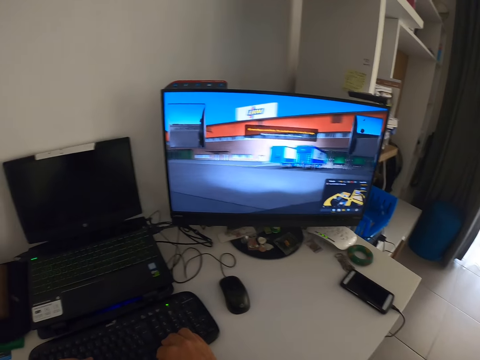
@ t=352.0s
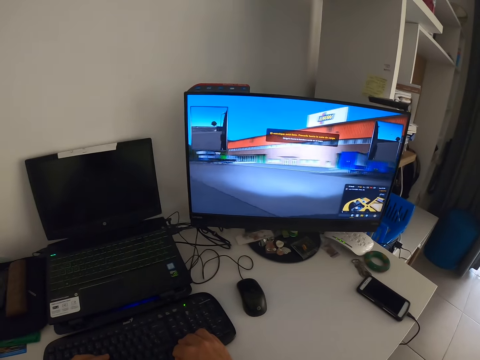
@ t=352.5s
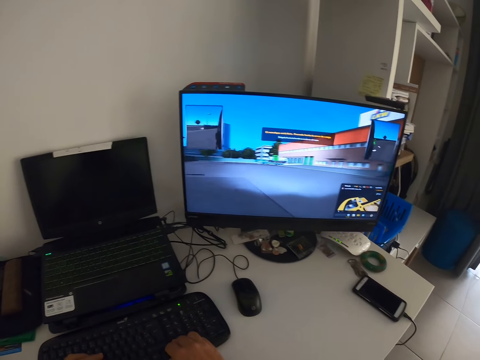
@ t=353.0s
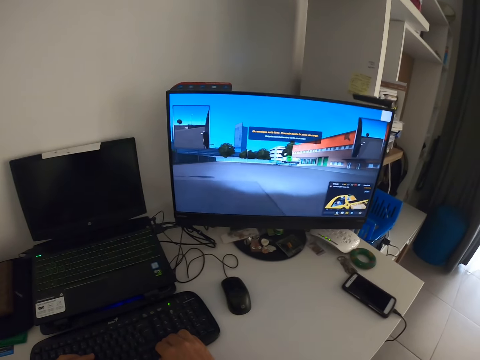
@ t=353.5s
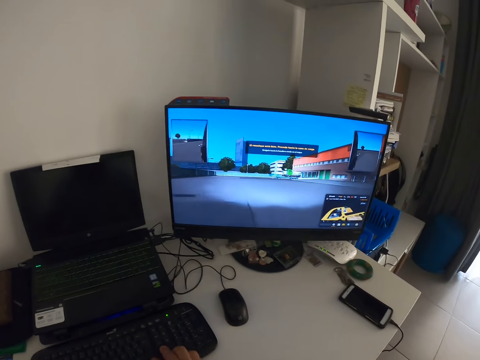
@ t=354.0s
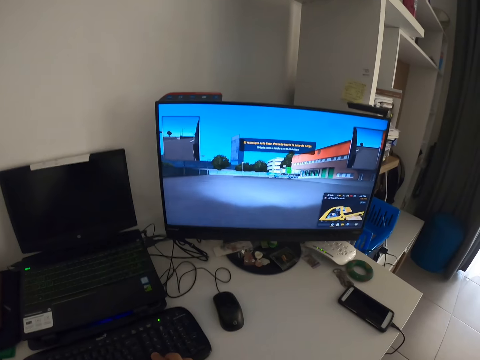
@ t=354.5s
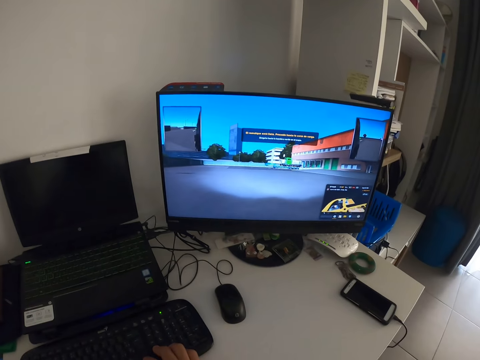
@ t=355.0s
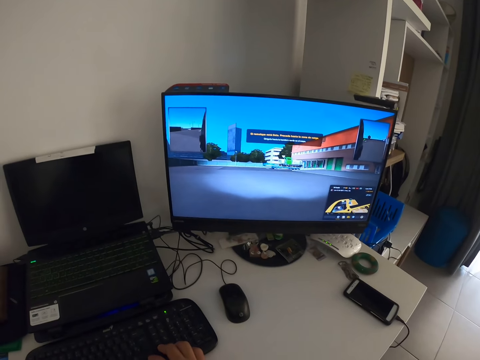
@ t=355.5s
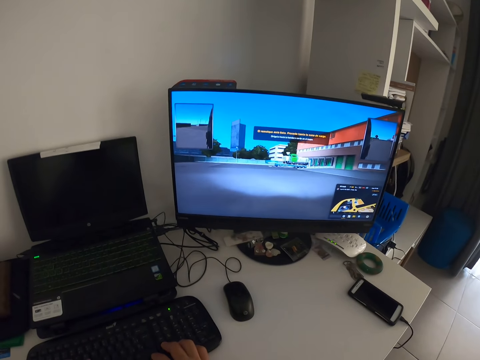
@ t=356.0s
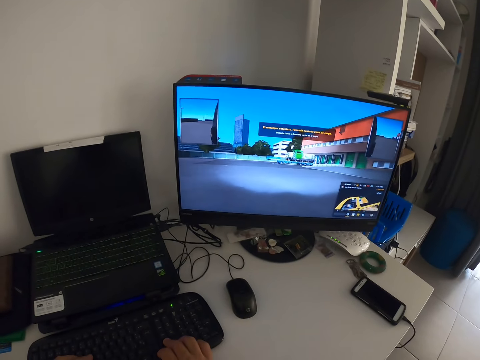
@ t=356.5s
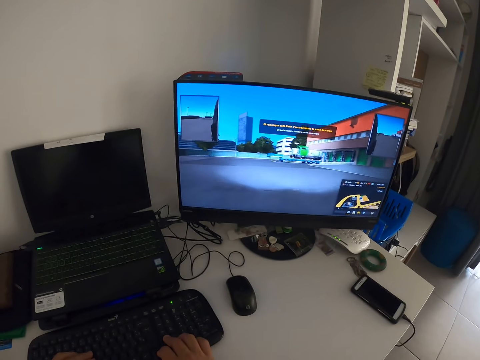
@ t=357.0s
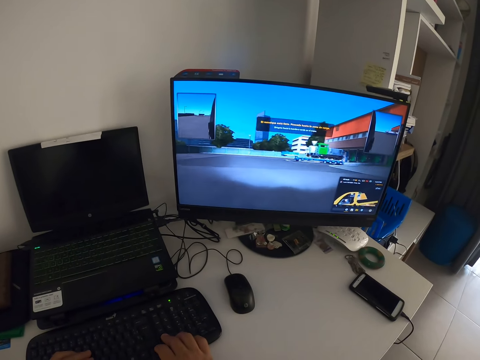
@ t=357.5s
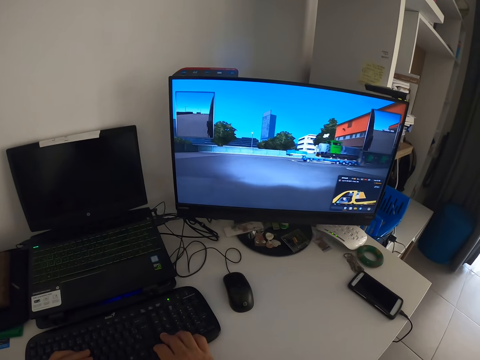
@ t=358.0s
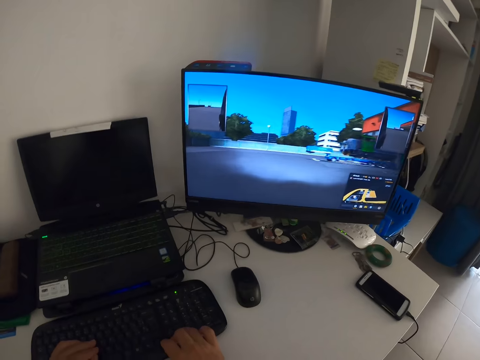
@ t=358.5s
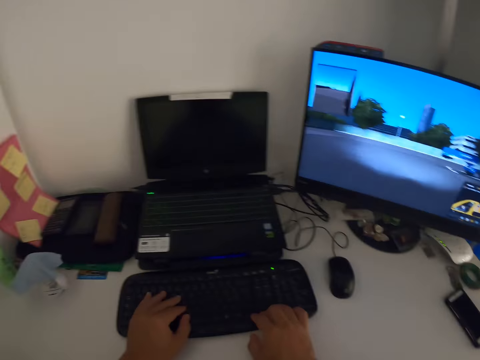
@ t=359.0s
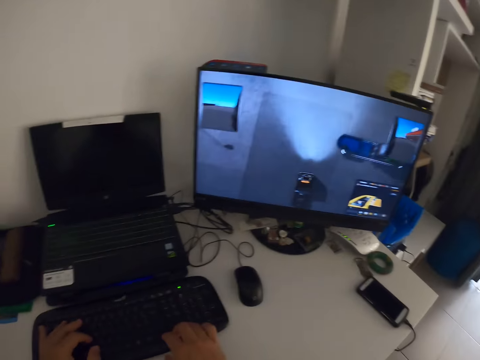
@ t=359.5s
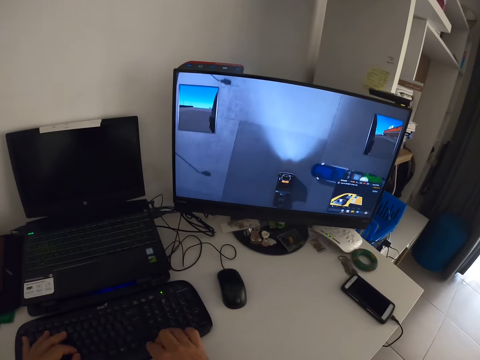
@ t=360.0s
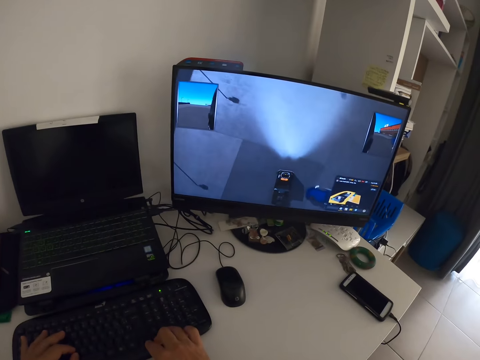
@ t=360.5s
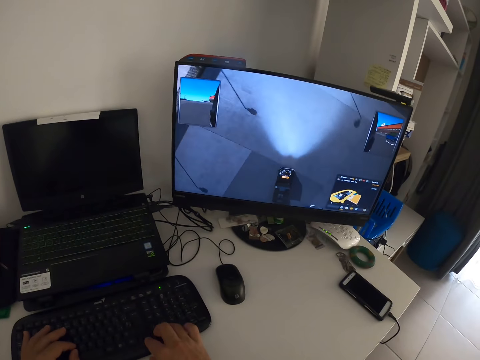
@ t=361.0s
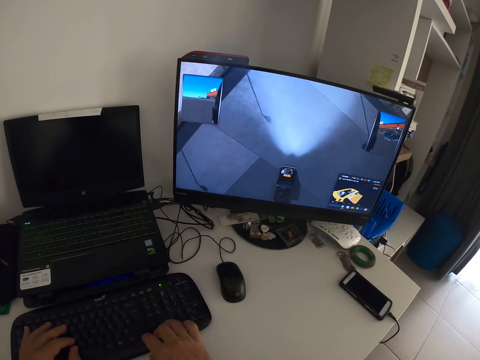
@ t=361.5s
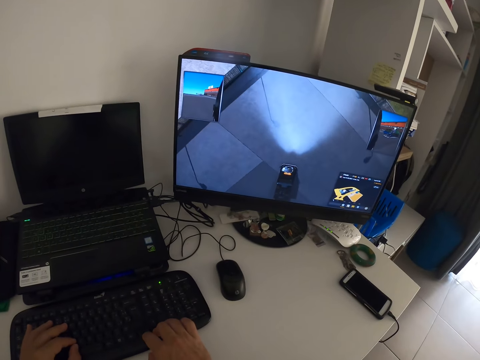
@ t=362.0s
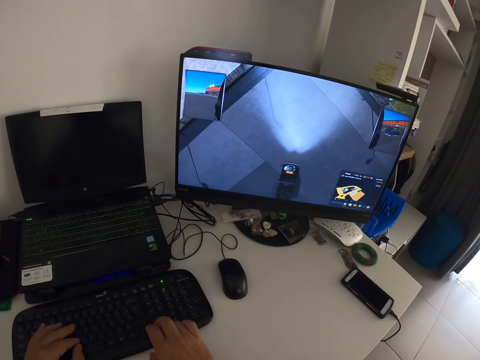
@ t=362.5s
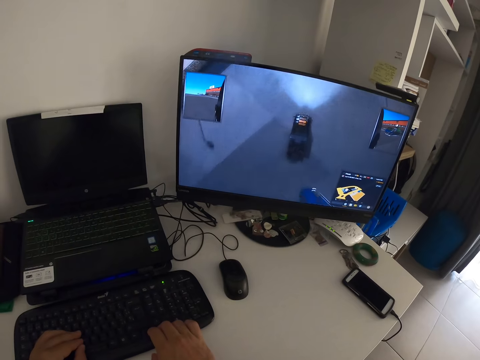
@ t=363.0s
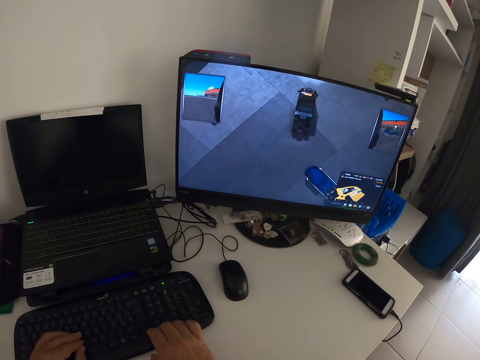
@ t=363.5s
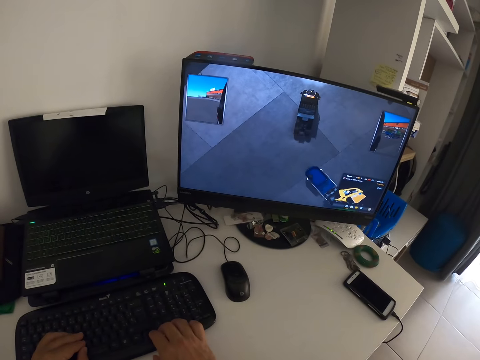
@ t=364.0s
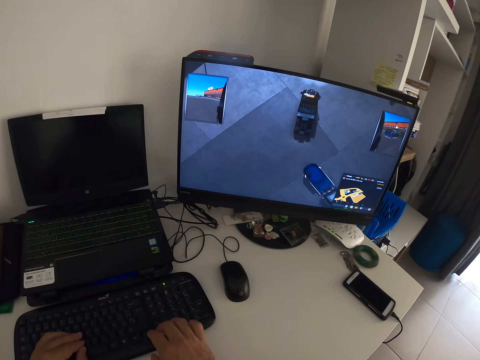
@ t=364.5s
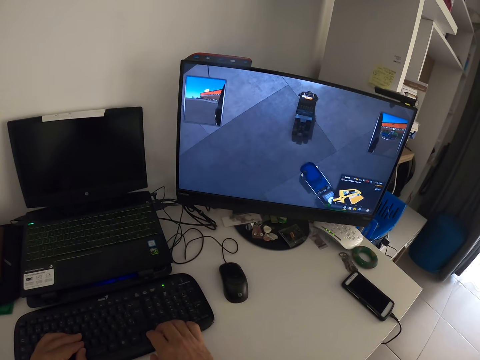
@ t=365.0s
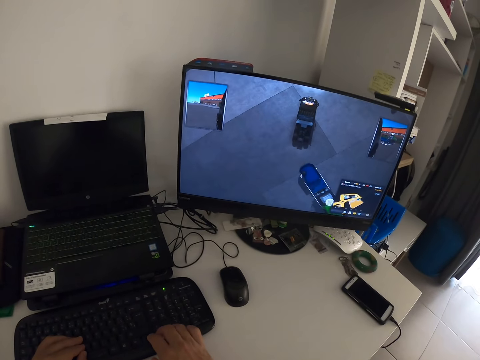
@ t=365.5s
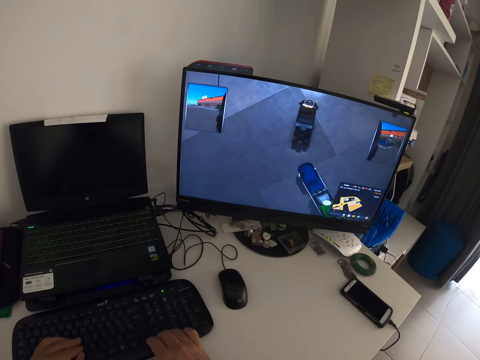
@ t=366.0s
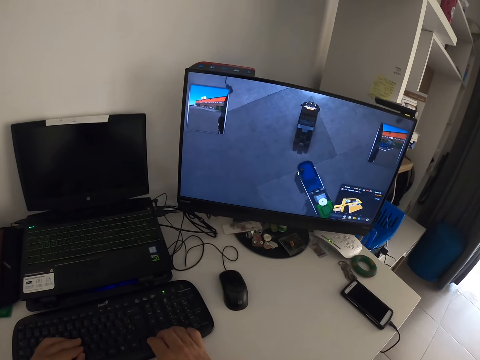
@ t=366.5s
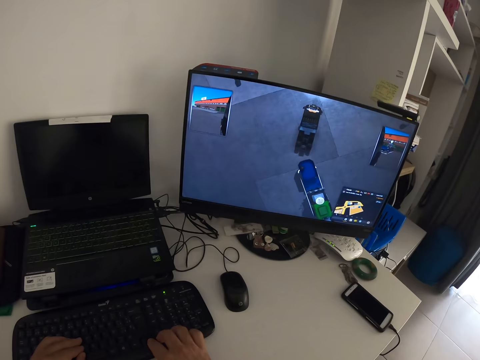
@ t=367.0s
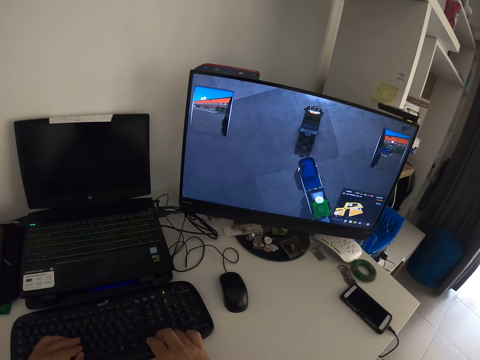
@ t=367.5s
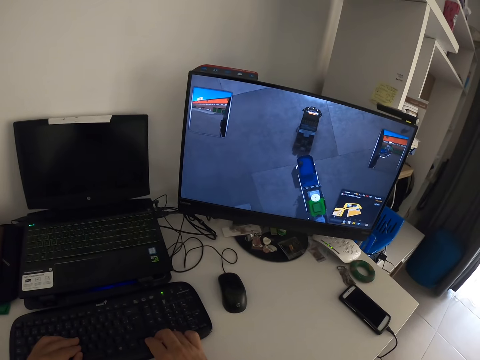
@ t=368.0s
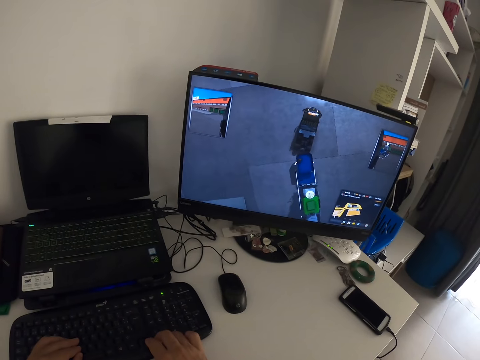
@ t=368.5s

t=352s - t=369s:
The camera wearer controls a car on the screen. They click the keyboard.

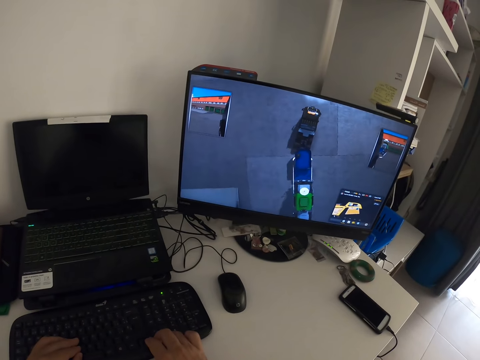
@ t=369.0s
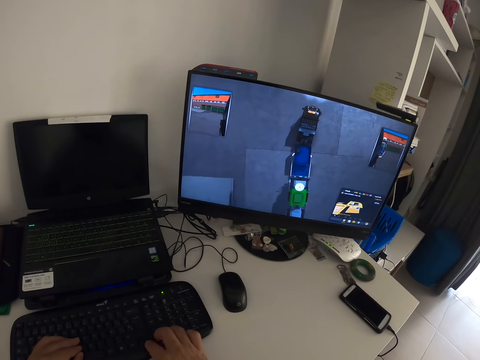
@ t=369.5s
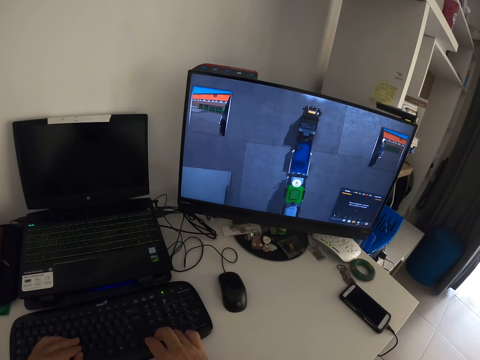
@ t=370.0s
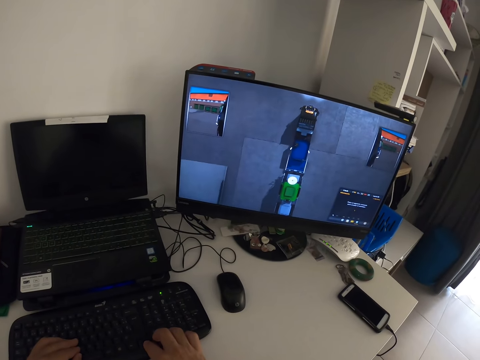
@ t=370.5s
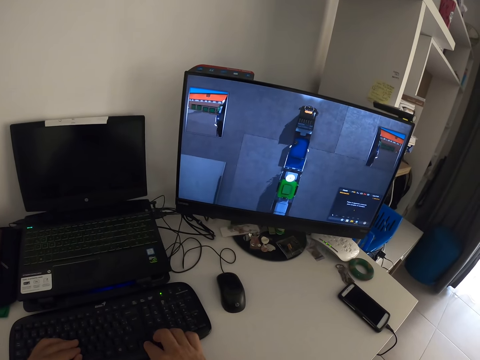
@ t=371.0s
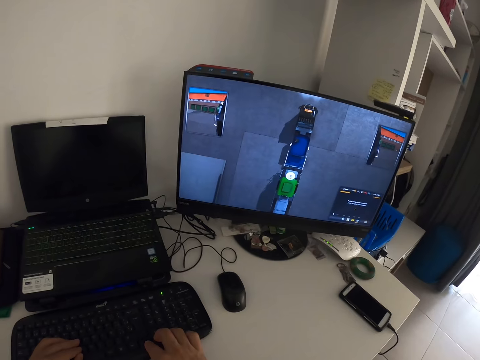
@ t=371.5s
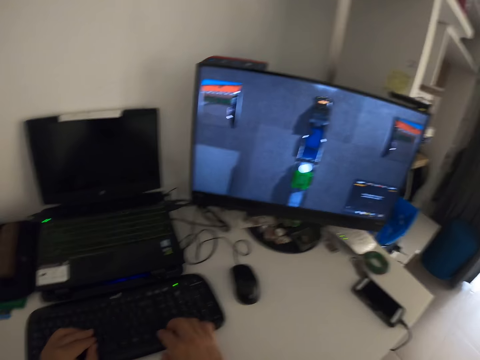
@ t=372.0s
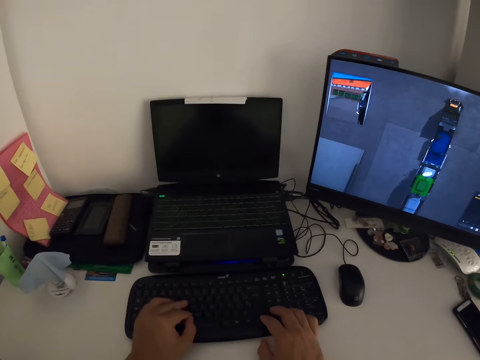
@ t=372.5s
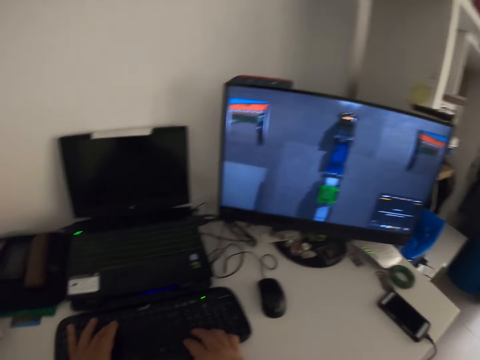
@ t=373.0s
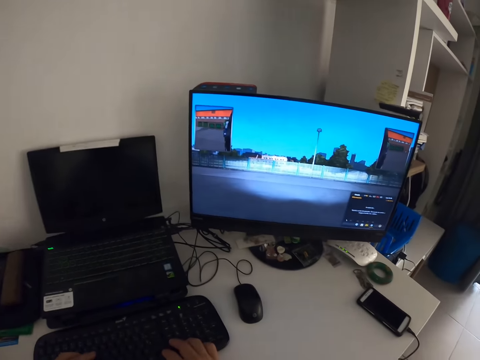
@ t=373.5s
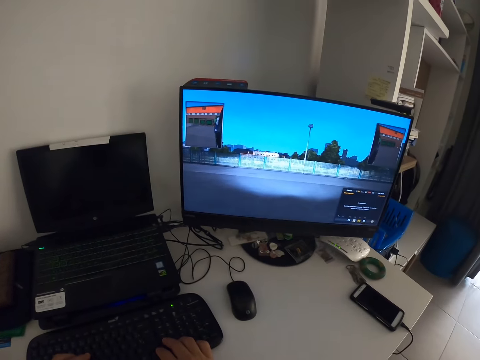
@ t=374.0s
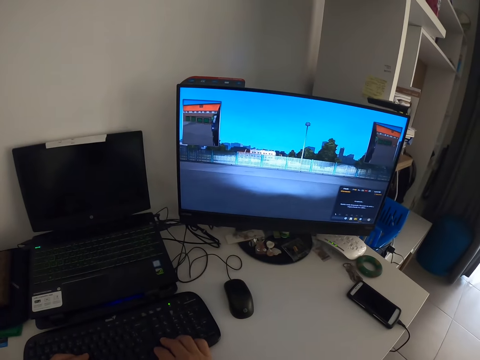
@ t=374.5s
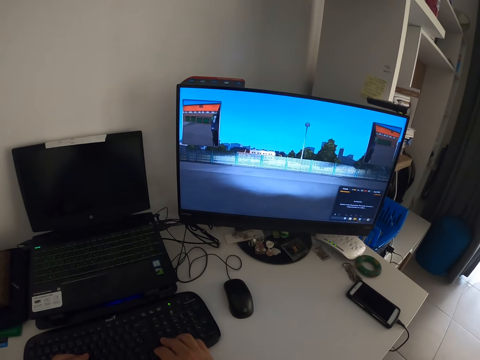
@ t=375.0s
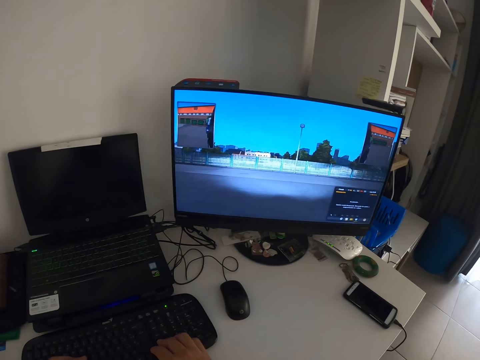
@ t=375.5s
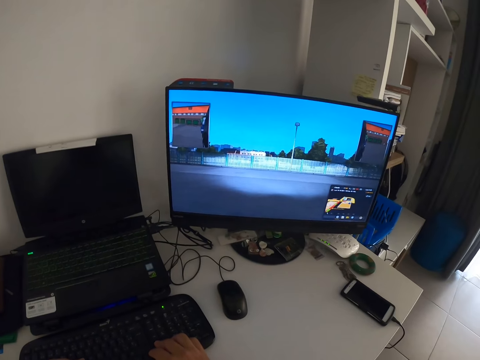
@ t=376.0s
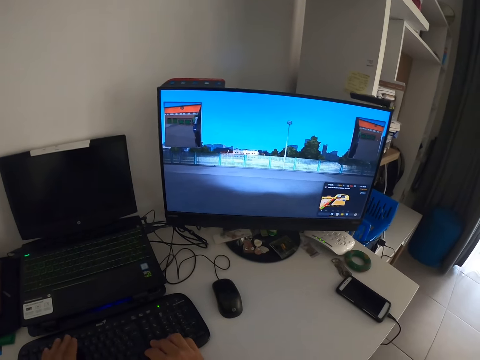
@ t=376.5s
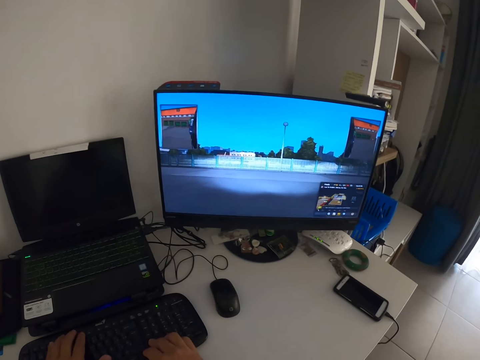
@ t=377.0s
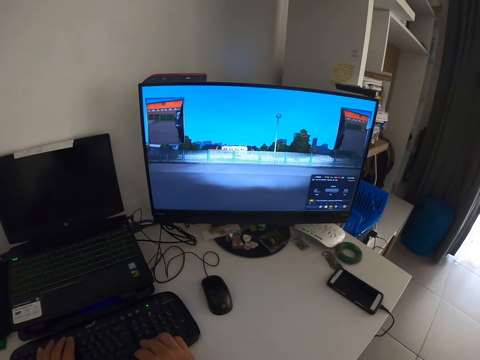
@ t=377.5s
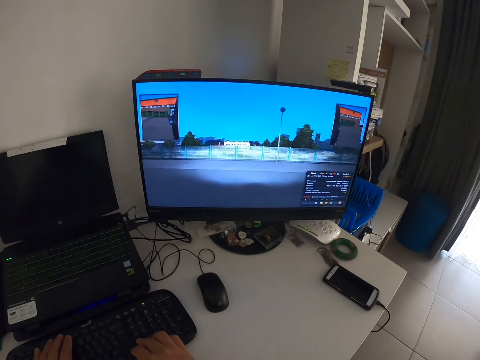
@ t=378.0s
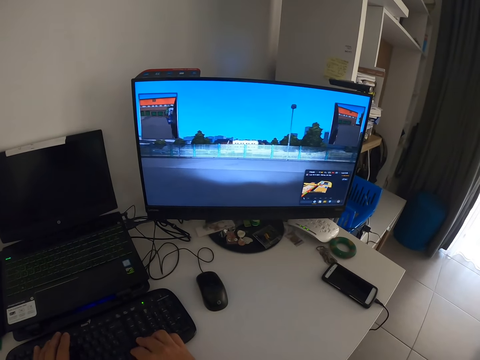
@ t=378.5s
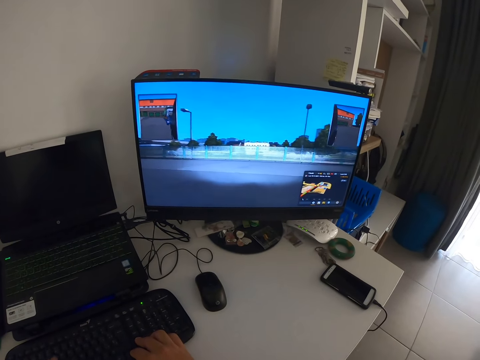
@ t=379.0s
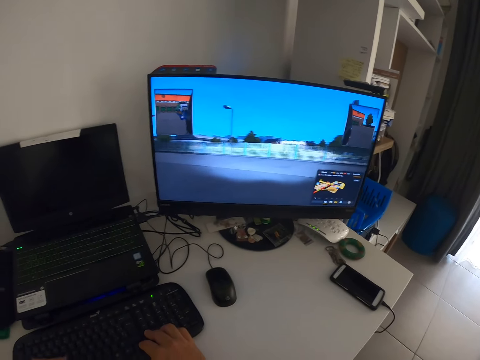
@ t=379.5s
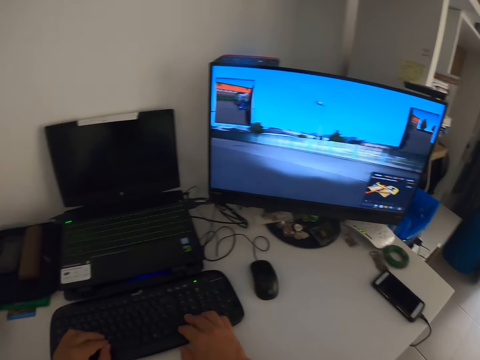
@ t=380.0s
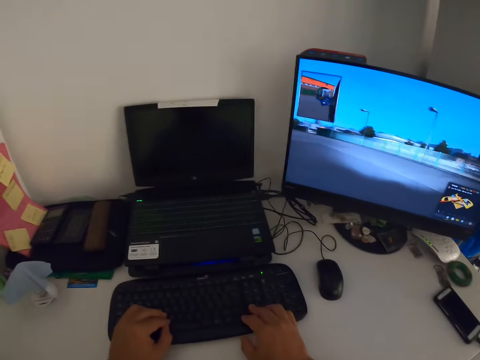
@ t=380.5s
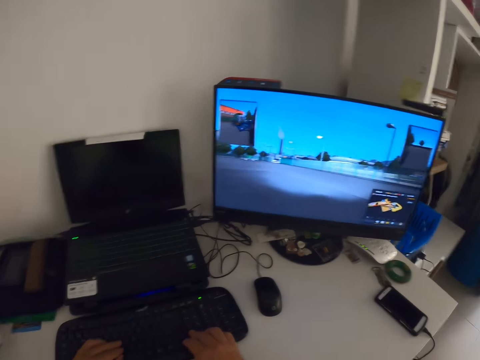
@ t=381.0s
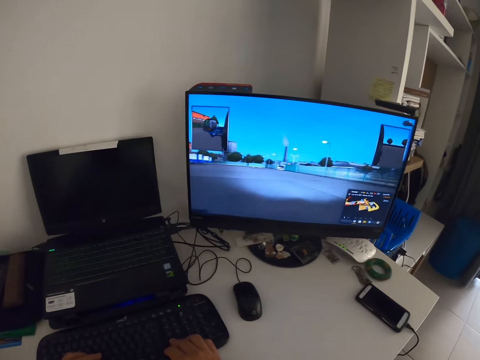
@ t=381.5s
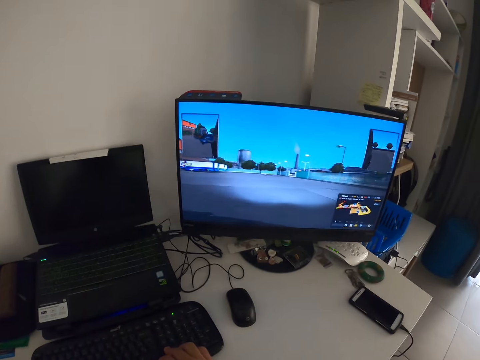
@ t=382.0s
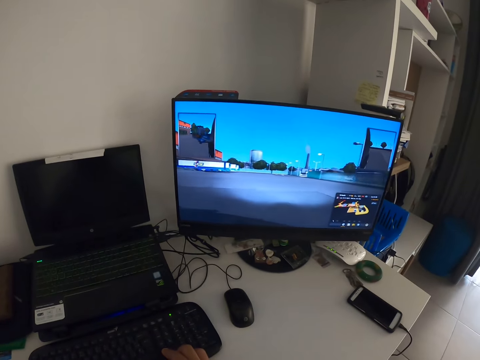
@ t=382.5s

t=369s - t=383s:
The camera wearer clicks the keyboard.
